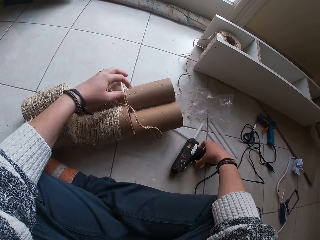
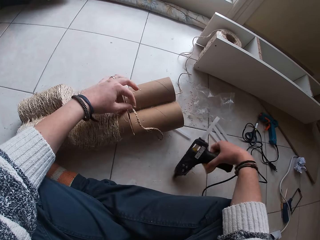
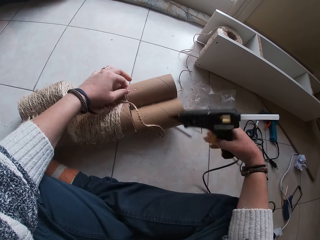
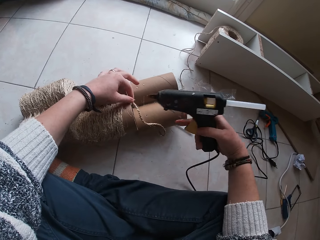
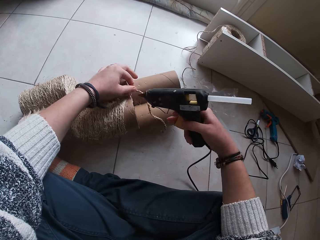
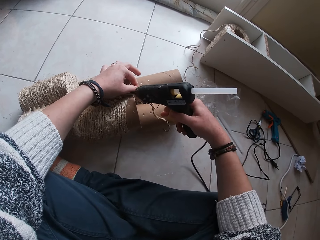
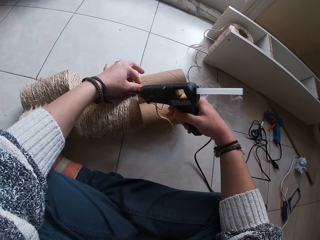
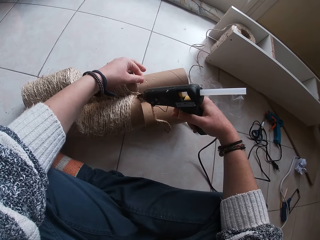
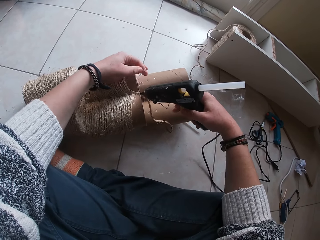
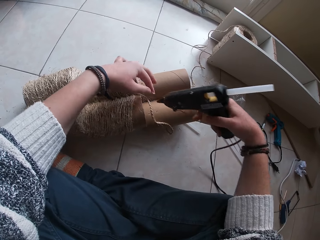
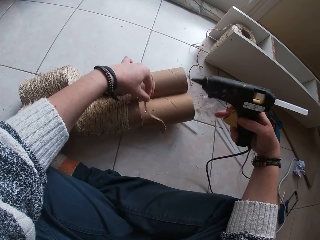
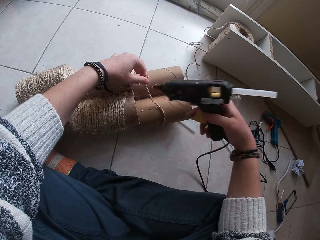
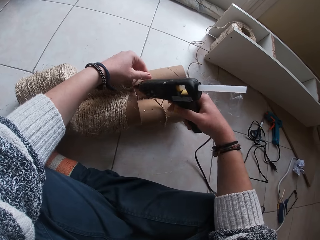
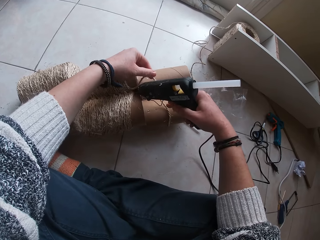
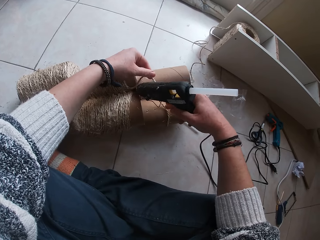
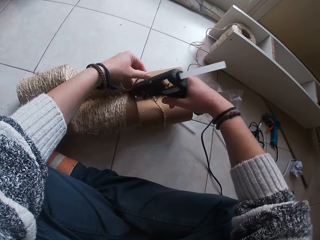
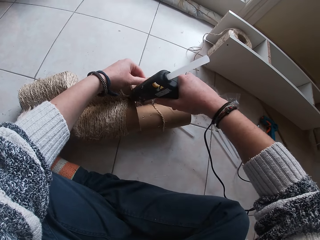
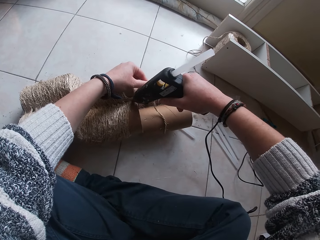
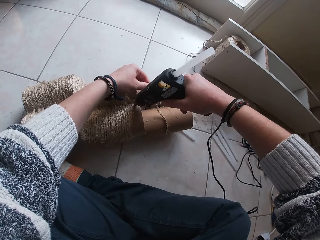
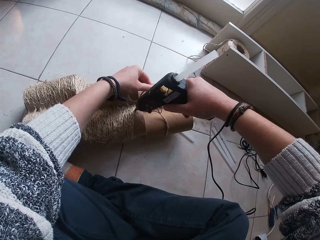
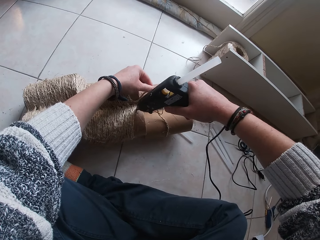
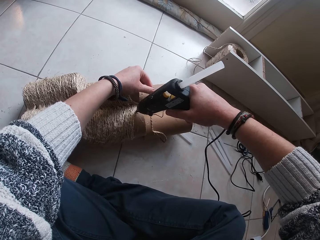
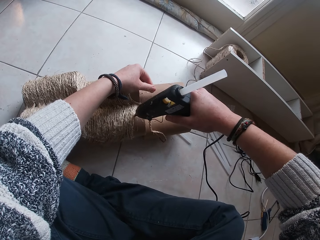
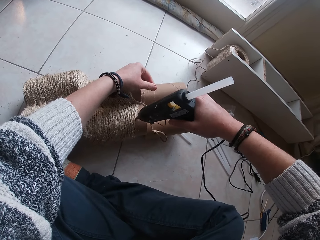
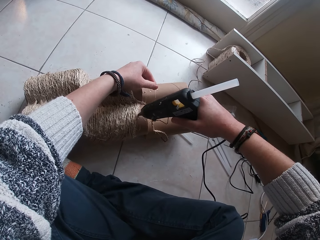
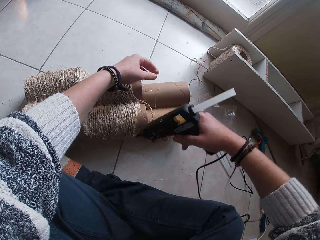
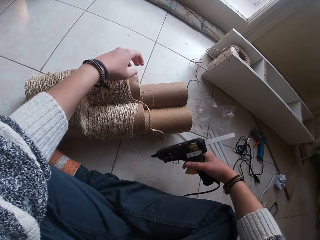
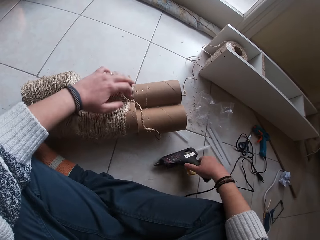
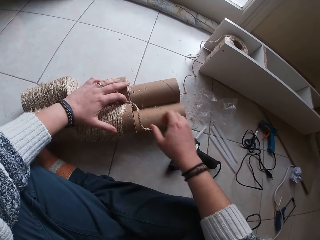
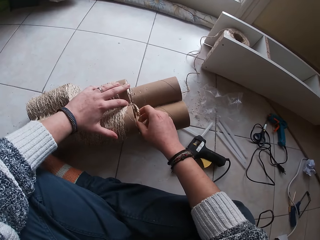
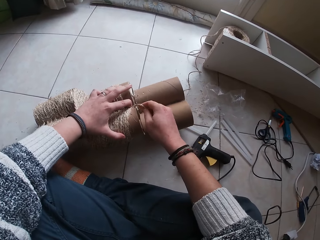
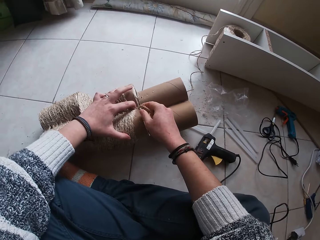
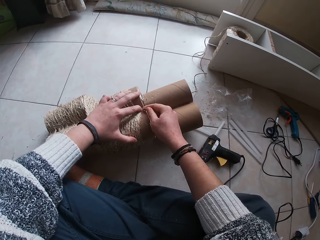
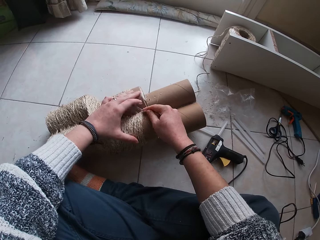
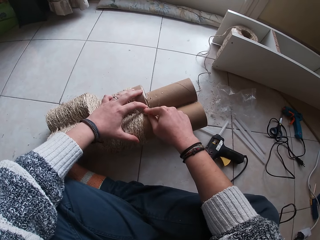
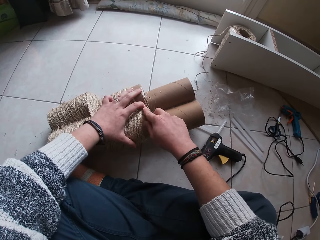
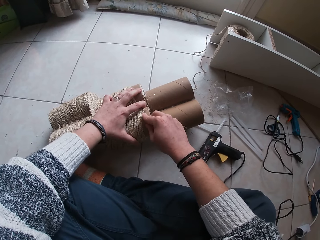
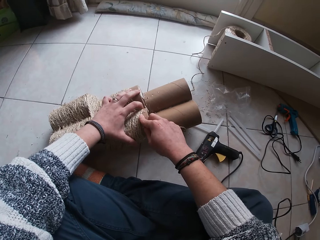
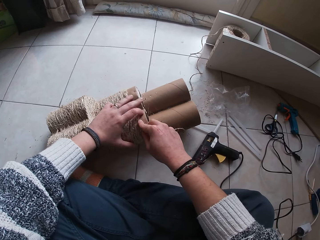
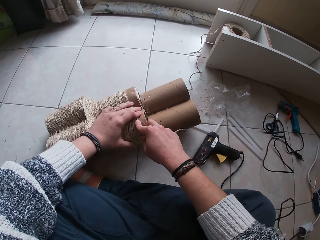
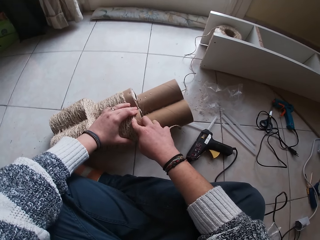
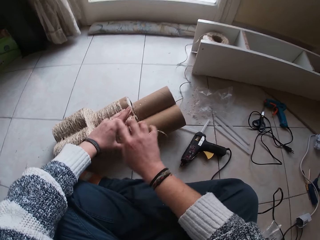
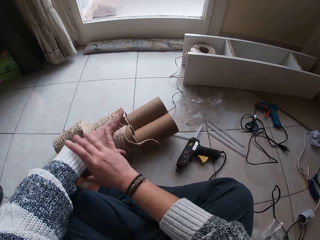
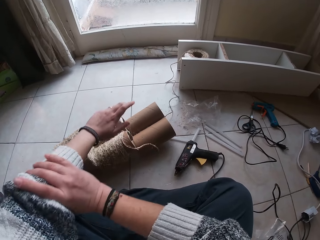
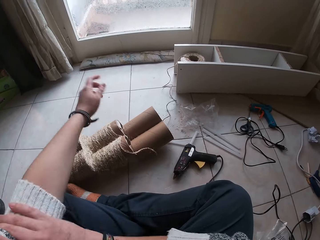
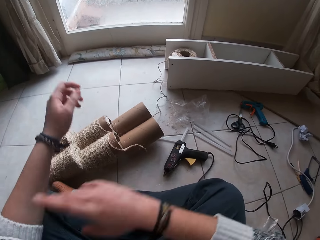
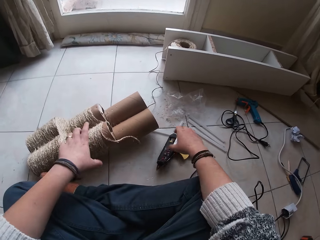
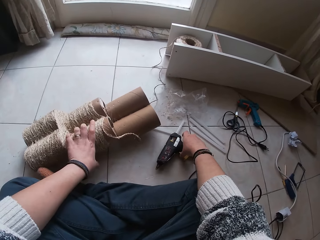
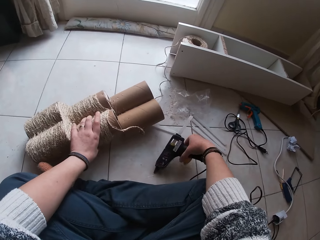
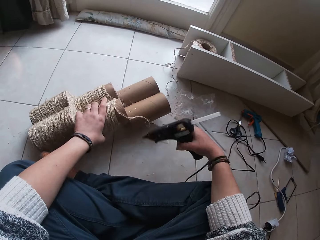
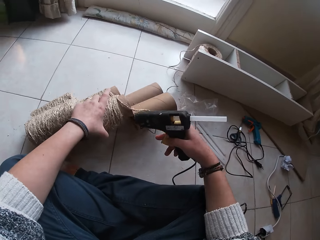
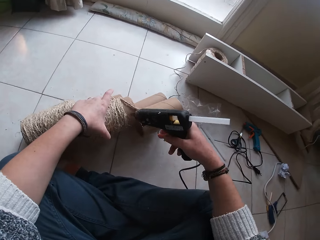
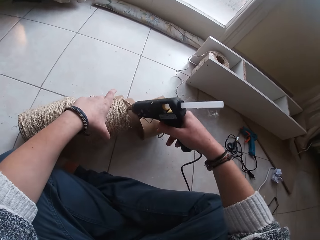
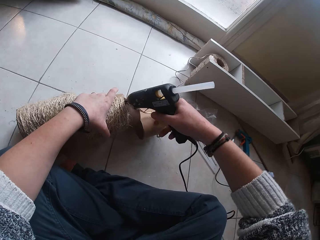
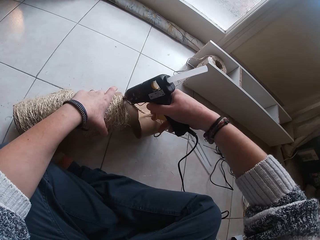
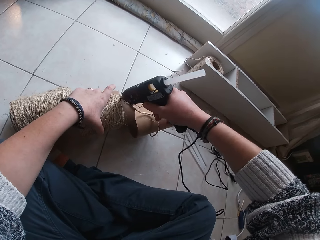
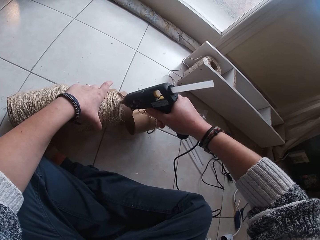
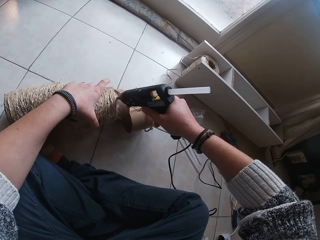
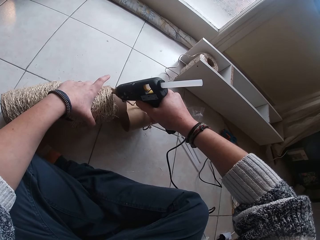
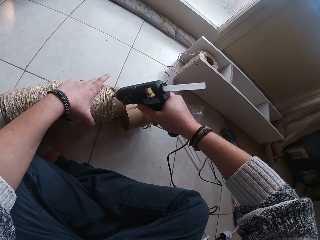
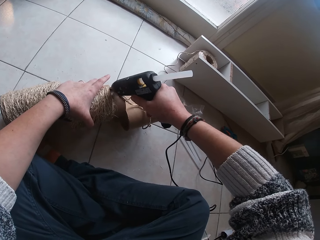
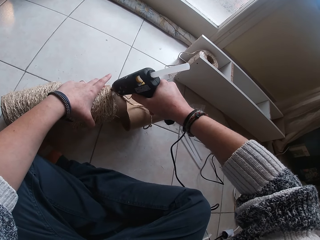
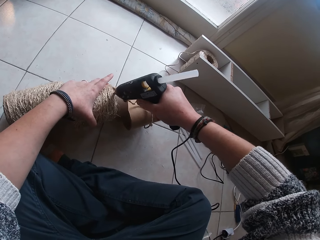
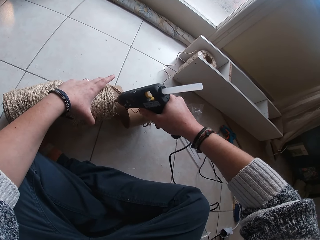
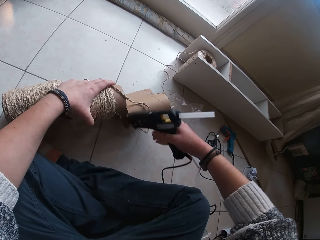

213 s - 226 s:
The camera wearer picks up the wood gum gun from the floor with her right hand. She holds a rope with the left hand. She applies gum from the wood gum gun on the cardboard tube or roll with her right hand. She drops the wood gum gun on the floor with her right hand. She places the twine rope over the wood gum gun on the cardboard tube with her hands. She pulls her left sleeve with her right hand. She moves the roll with the left hand. She picks up the wood gum gun from the floor with her right hand. She applies gum from the wood gum gun on the cardboard tube with her right hand.

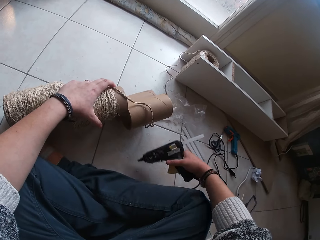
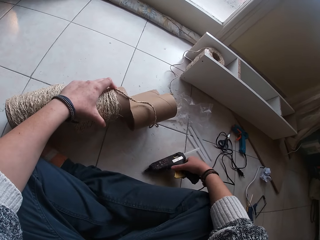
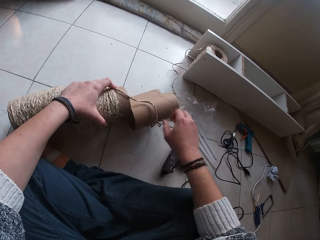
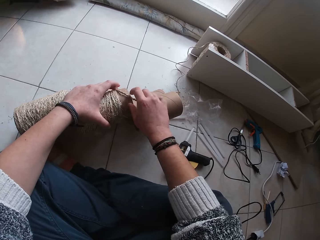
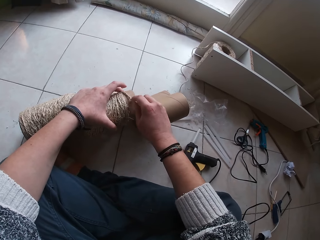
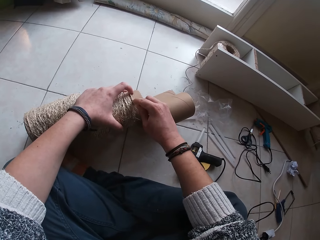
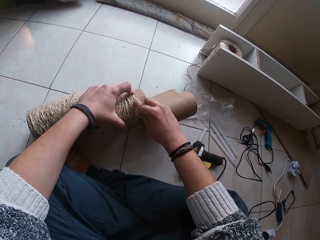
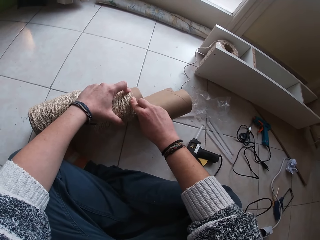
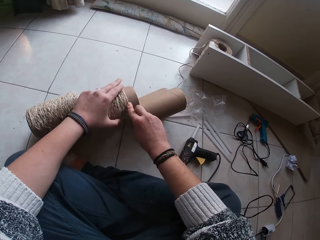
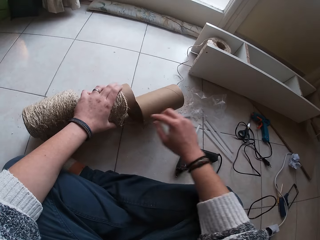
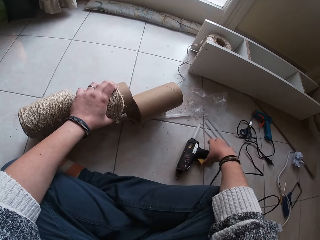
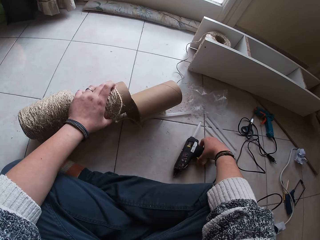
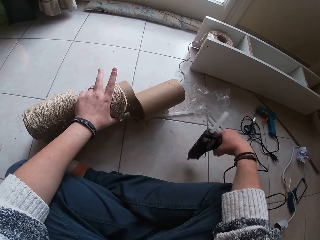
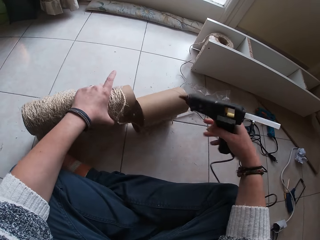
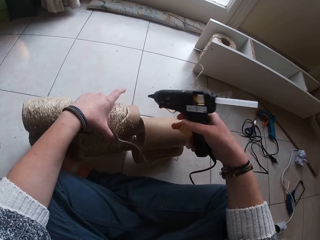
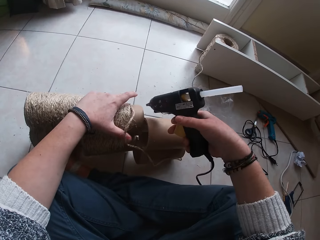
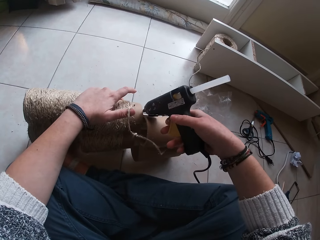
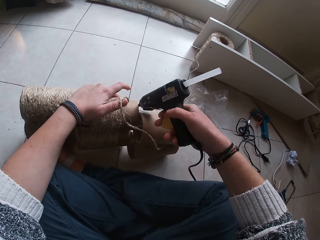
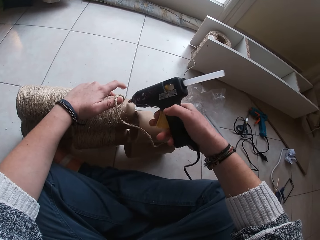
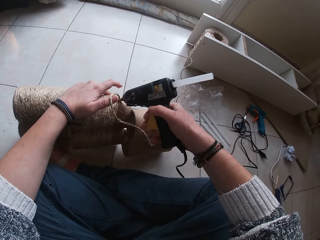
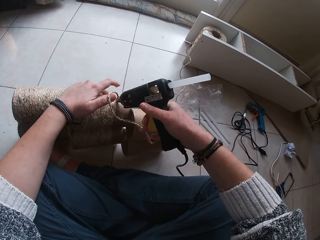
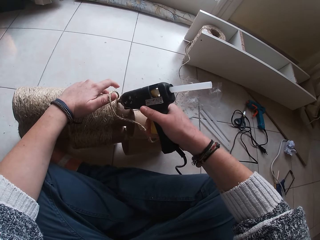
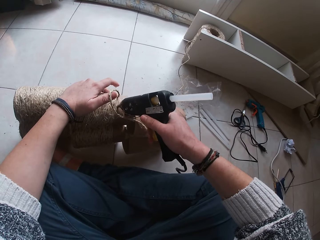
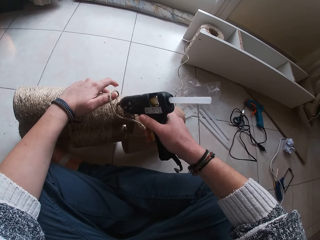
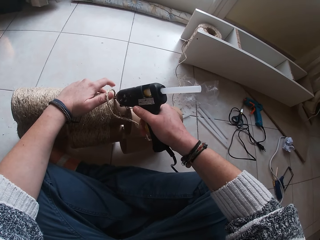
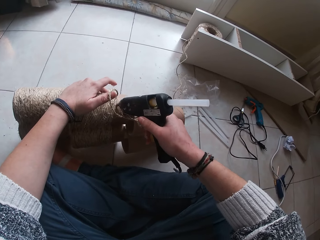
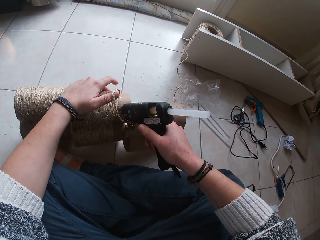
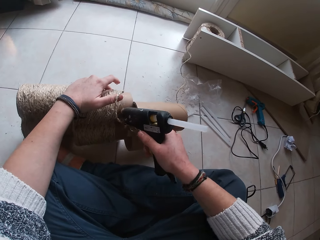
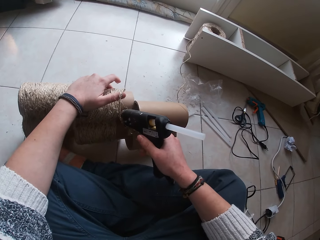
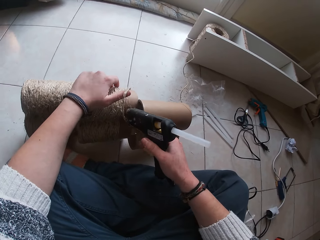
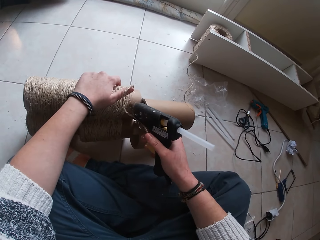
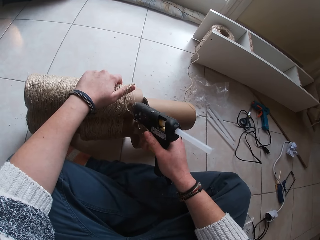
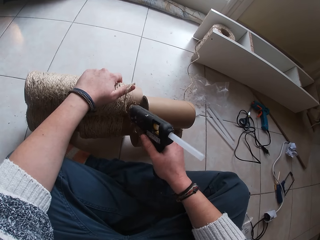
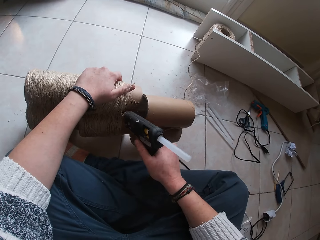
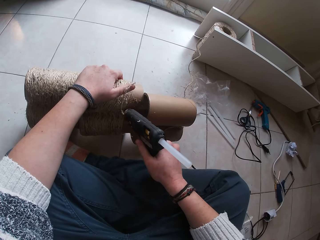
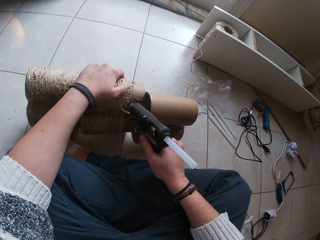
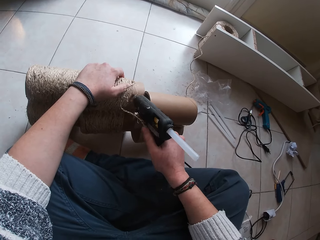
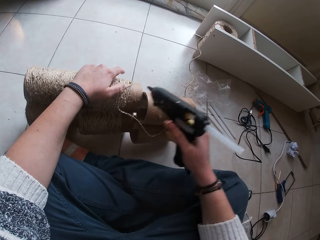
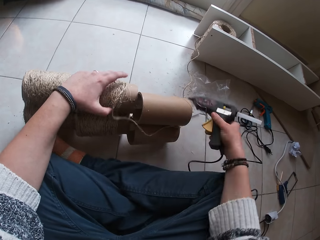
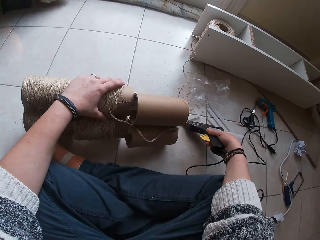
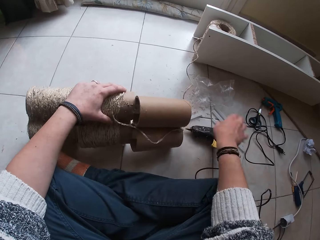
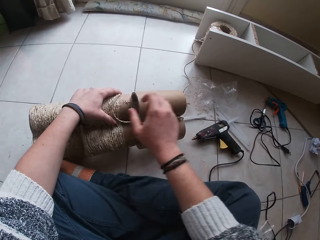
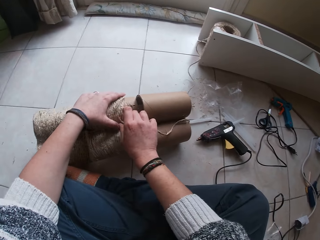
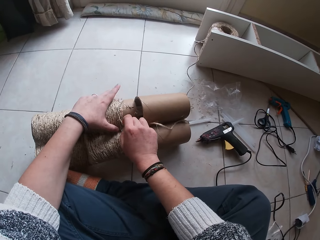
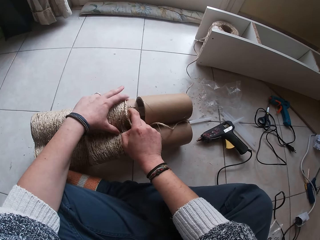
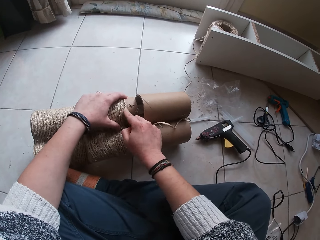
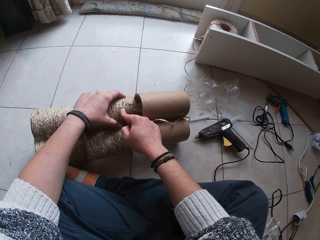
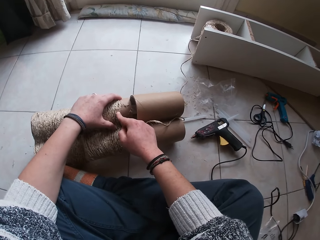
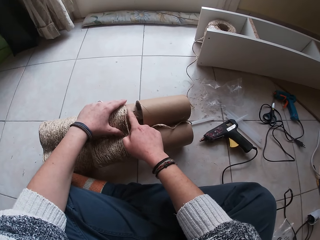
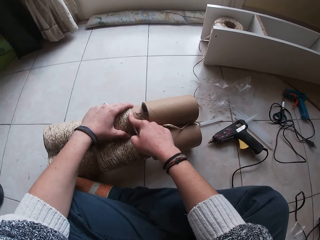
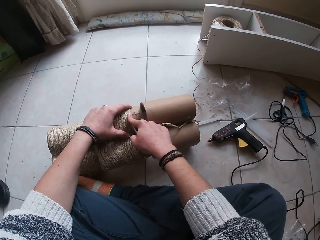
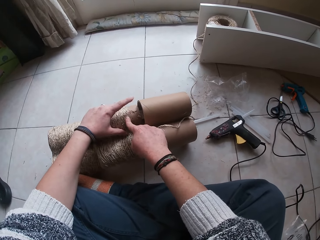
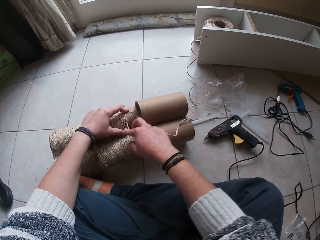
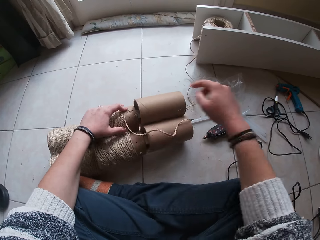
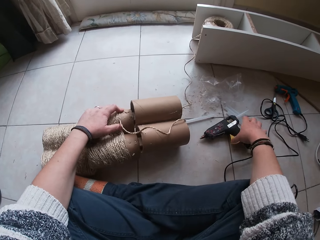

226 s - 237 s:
The camera wearer drops the wood gum gun on the floor with her right hand. She places the twine rope over the wood gum gun on the cardboard tube with her hands. She picks up the wood gum gun from the floor with her right hand. She applies gum from the wood gum gun on the cardboard tube with her right hand. She drops the wood gum gun on the floor with her right hand. She places the twine rope over the wood gum gun on the cardboard tube with her hands.
